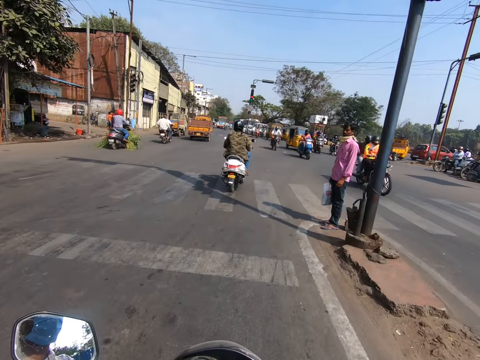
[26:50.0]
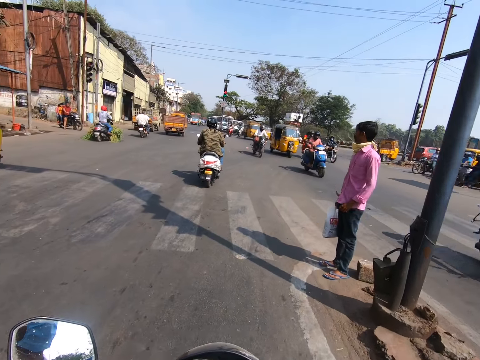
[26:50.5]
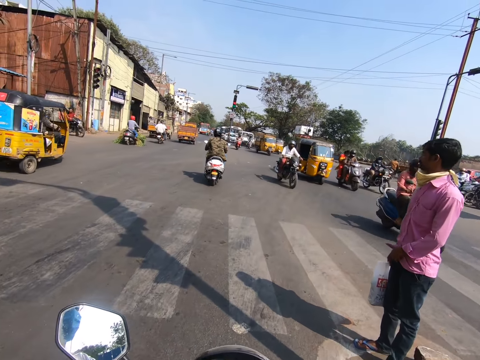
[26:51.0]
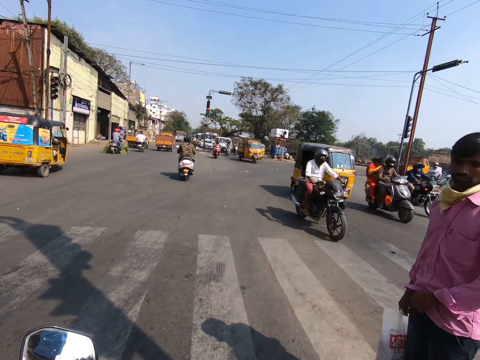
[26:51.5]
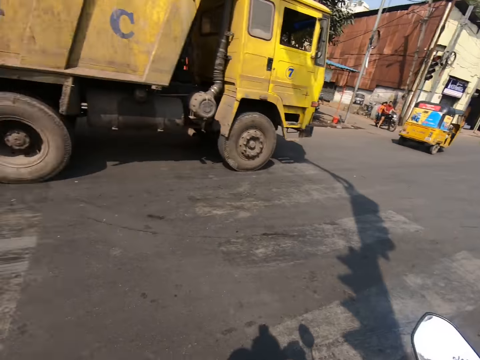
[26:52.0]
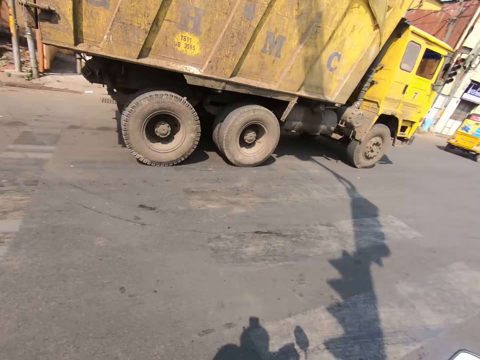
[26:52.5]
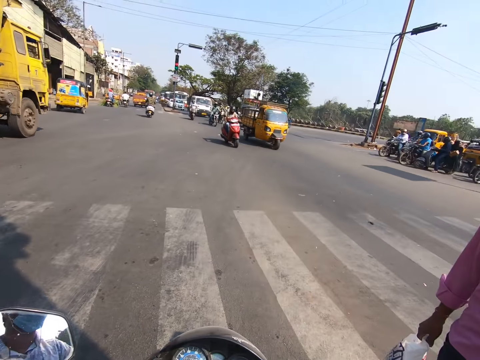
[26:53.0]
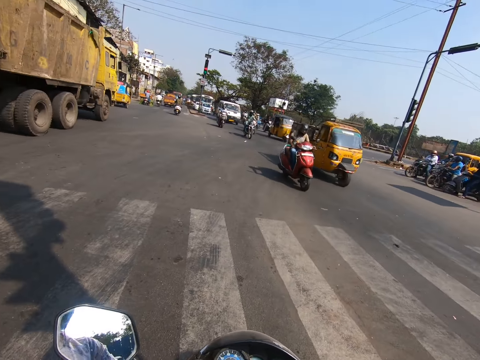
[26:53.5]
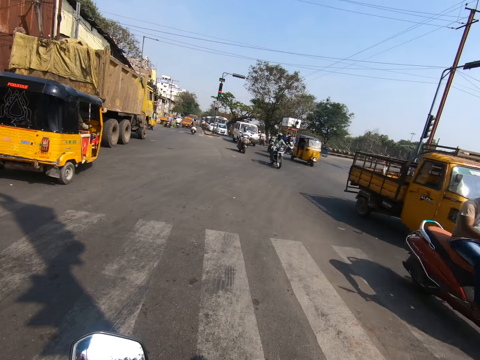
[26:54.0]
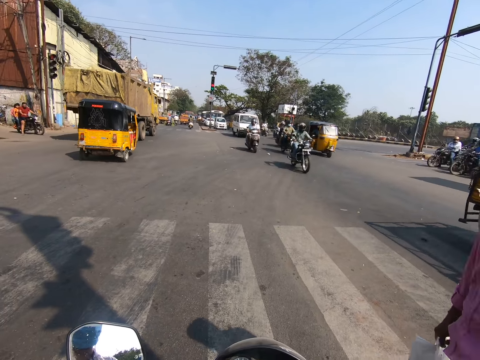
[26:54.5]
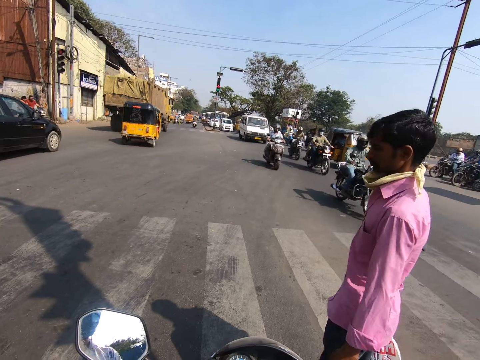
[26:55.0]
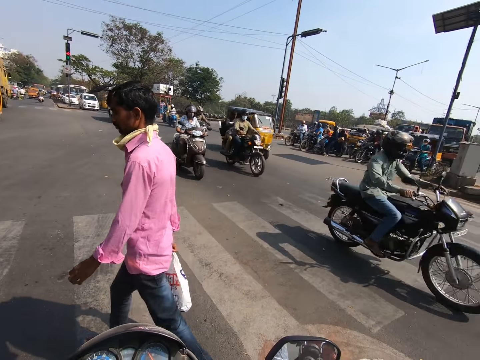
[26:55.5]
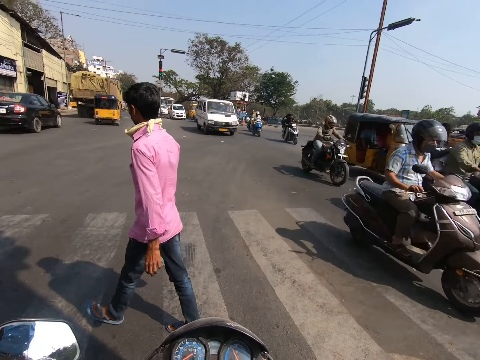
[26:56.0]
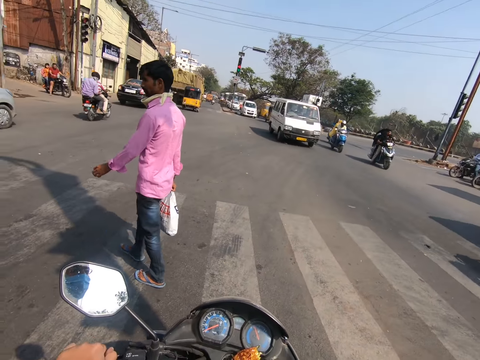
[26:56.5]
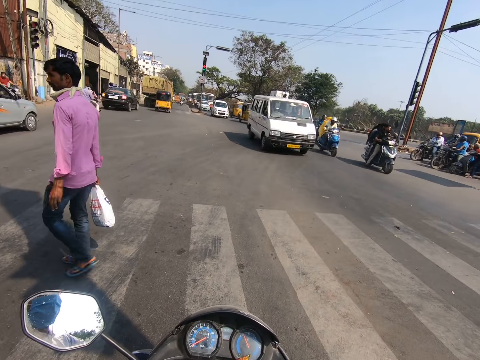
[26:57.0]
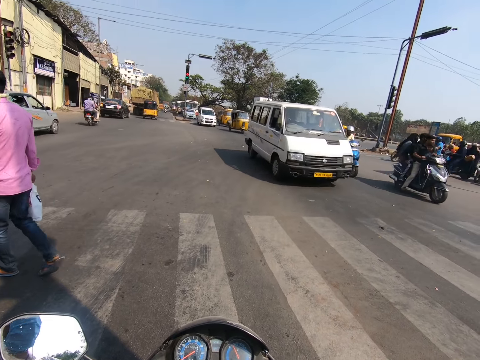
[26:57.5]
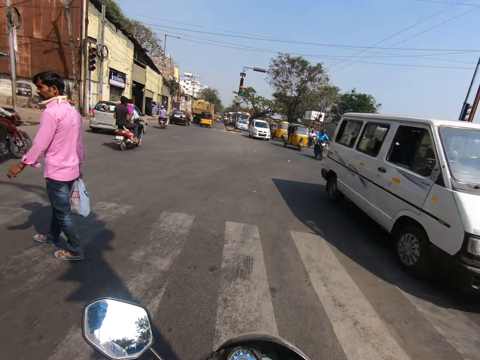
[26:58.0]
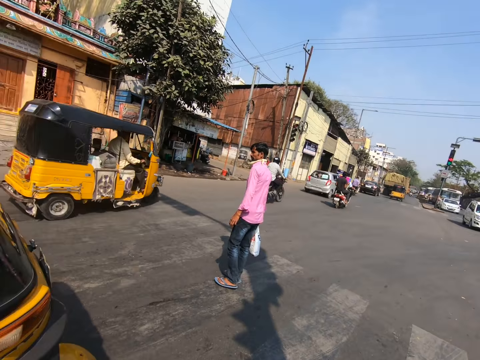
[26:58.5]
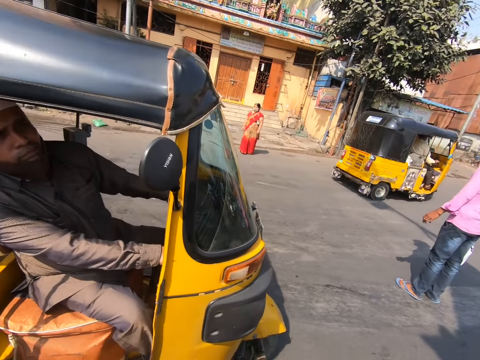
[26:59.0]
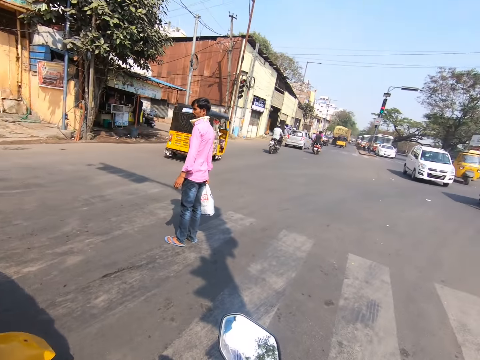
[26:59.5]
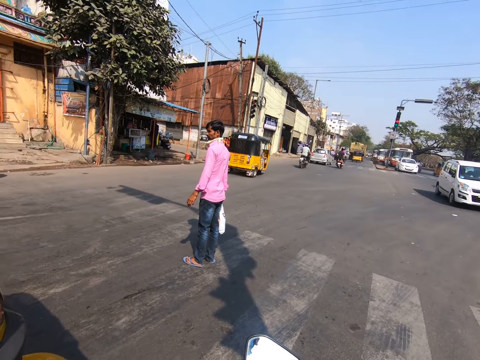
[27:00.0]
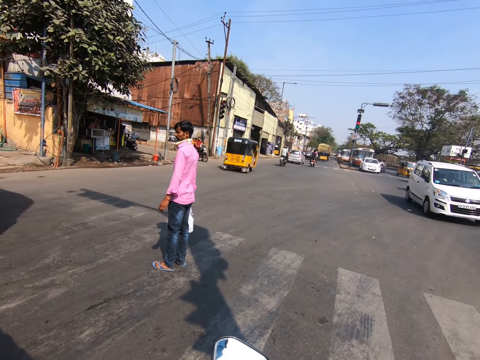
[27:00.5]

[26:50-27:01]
A man waits at a crosswalk with a nylon in his right hand. The camera wearer stops the bike at the crosswalk. They look around. The man crosses the road on the crosswalk.

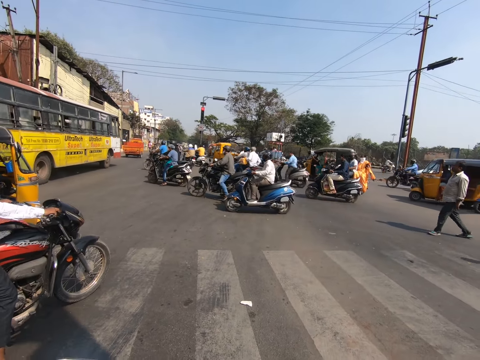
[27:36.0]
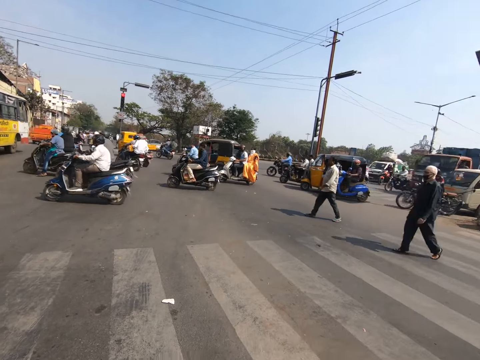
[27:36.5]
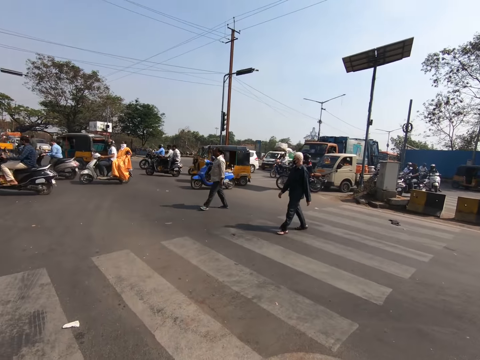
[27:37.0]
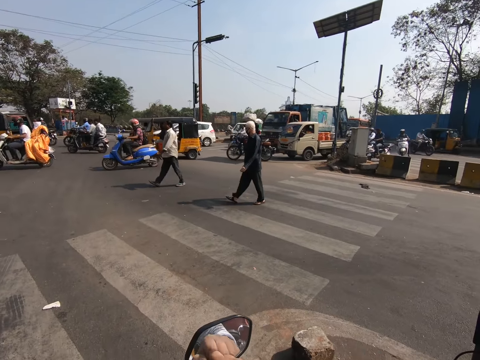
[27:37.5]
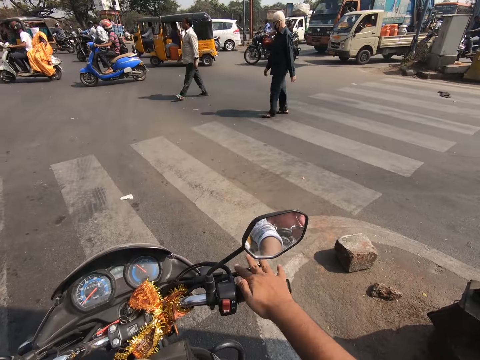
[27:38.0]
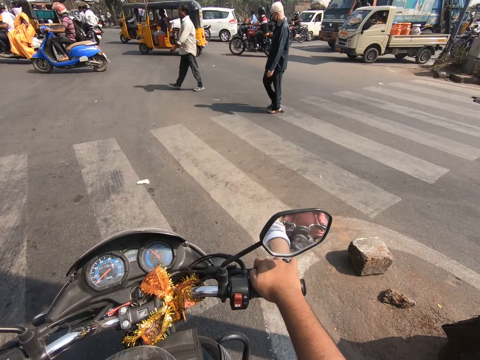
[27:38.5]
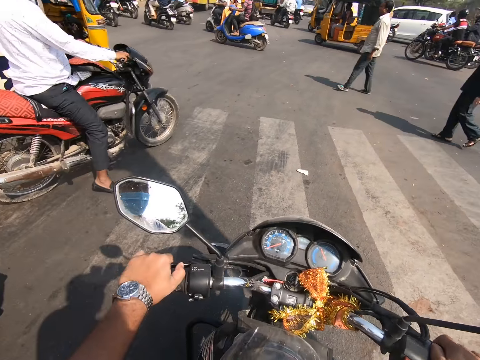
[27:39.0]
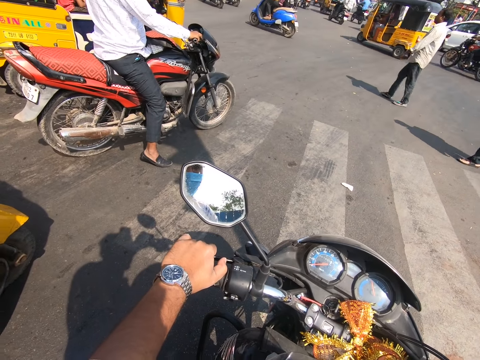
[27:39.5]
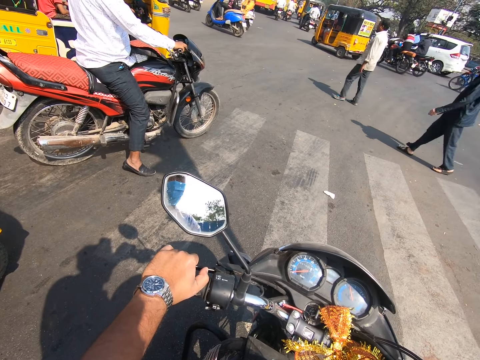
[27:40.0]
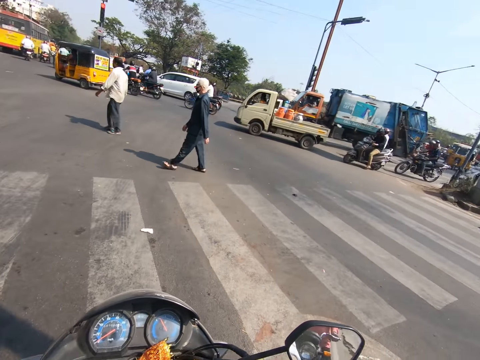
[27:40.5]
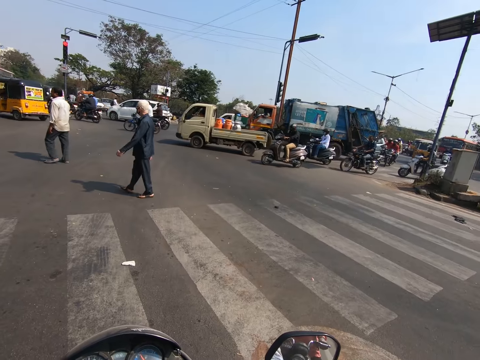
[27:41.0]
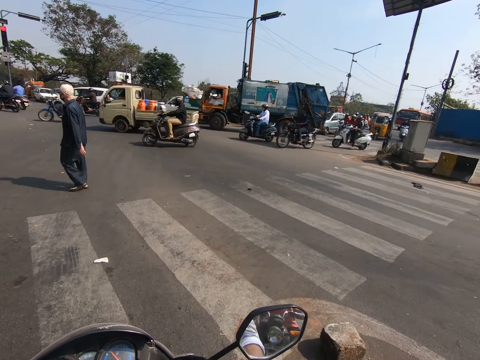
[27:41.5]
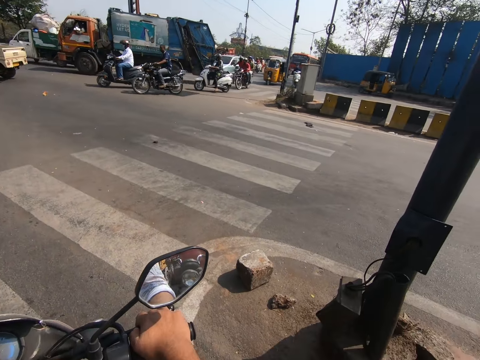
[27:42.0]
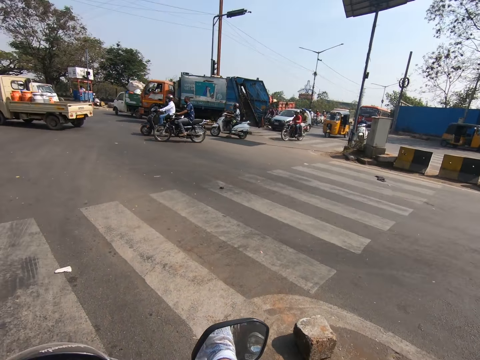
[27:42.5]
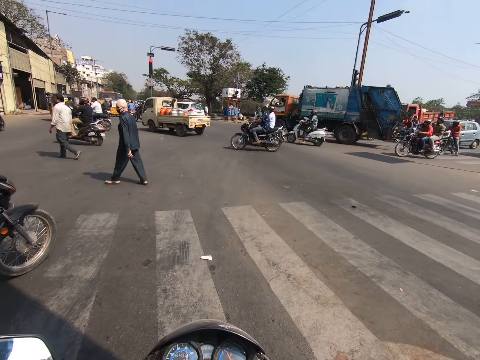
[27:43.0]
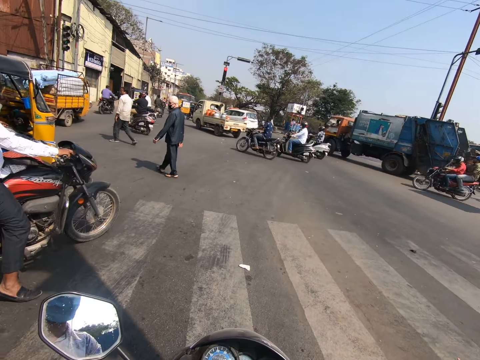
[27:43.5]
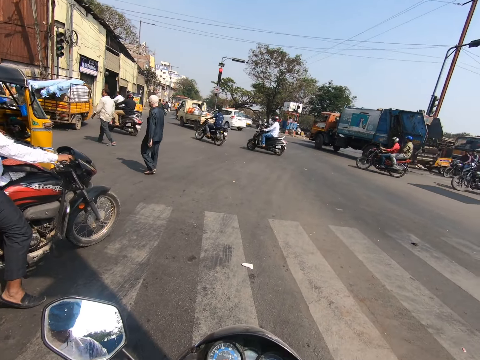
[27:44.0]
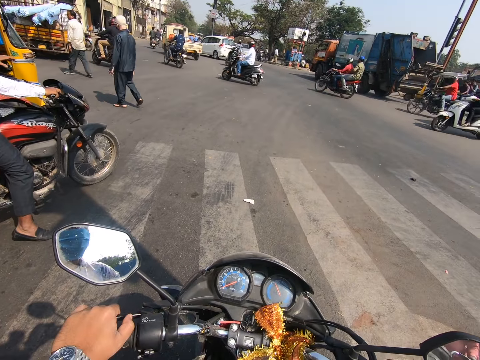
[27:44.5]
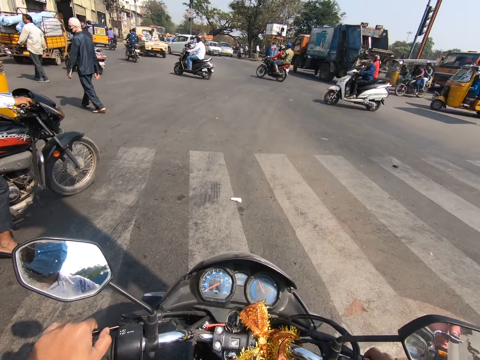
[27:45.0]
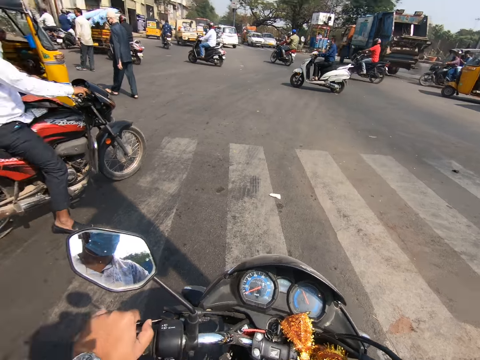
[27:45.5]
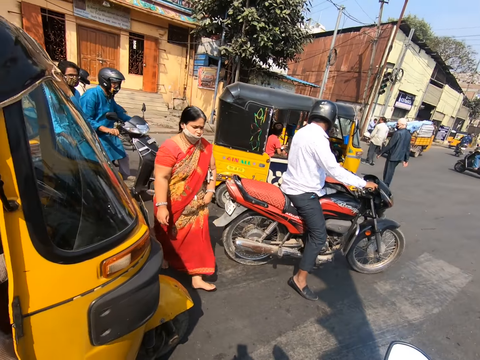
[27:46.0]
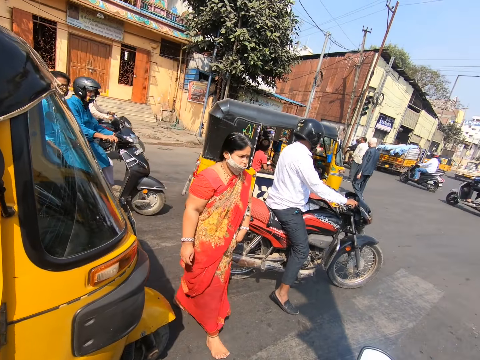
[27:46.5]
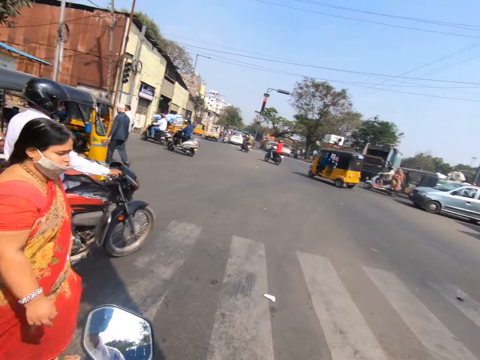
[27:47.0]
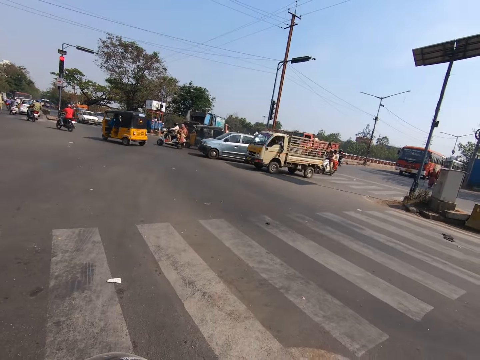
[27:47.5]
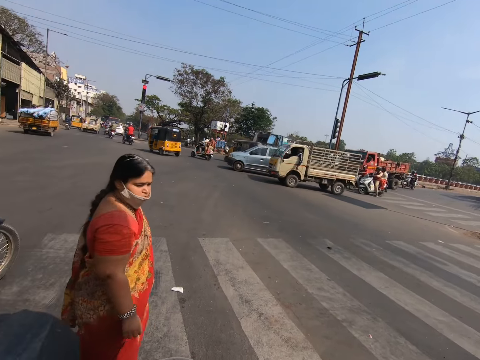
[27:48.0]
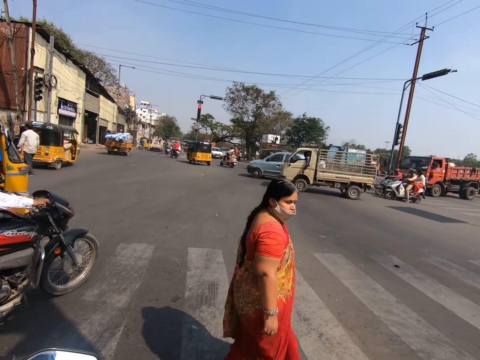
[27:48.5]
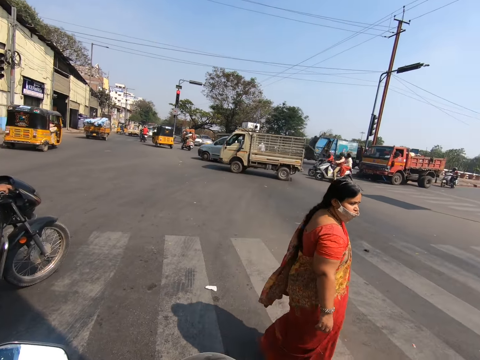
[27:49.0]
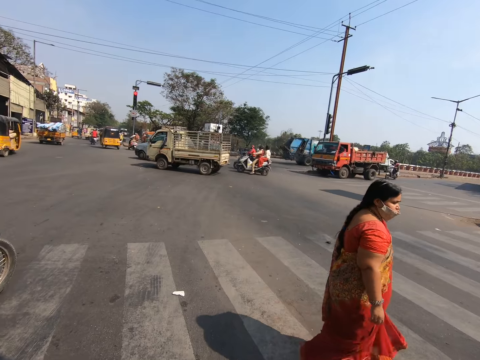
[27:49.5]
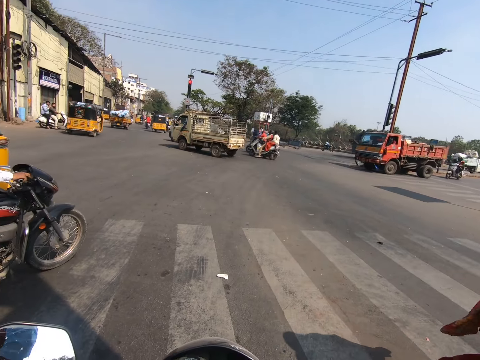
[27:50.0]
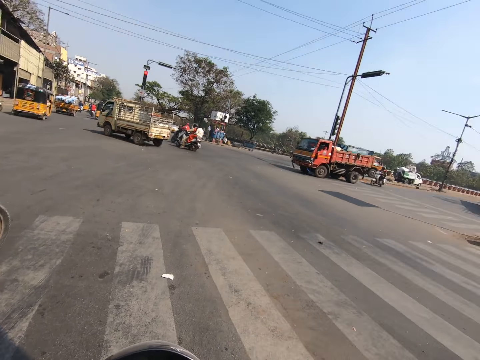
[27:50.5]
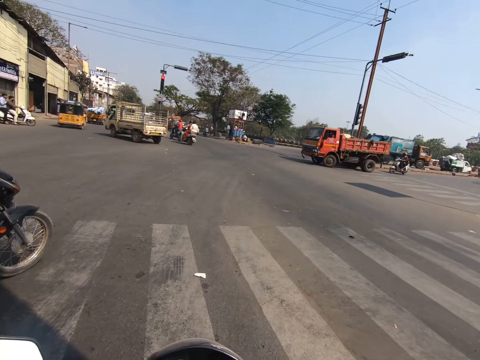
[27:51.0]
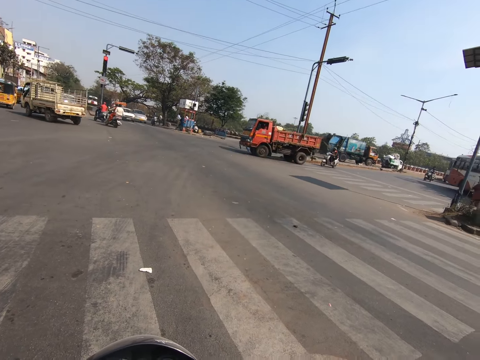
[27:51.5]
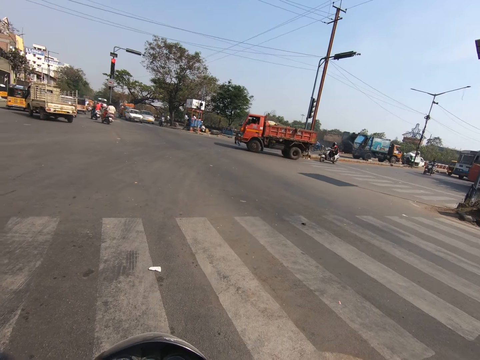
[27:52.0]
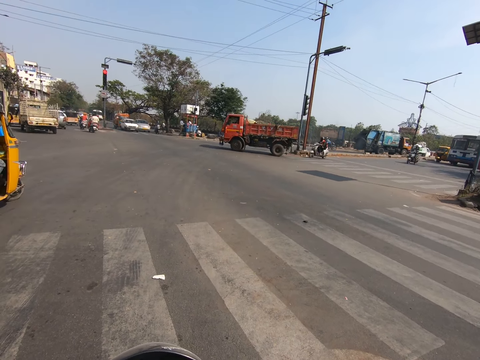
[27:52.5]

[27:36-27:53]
The camera wearer places his right hand on the motorcycle's handlebars. He presses the front brake. He holds the front brake lever with his right hand. He holds a clutch lever with his left hand. A woman walks past the camera wearer.
